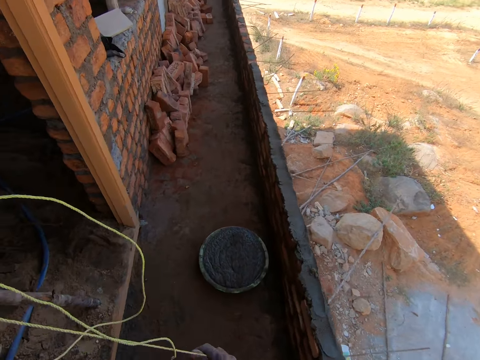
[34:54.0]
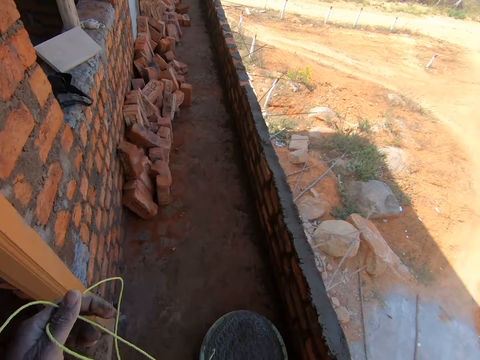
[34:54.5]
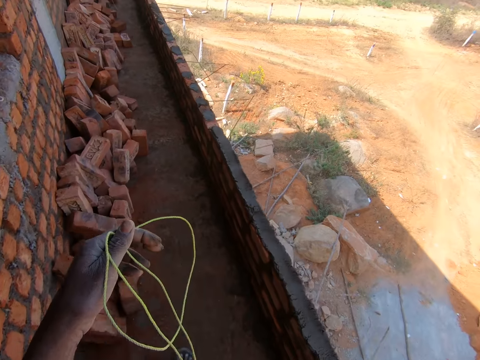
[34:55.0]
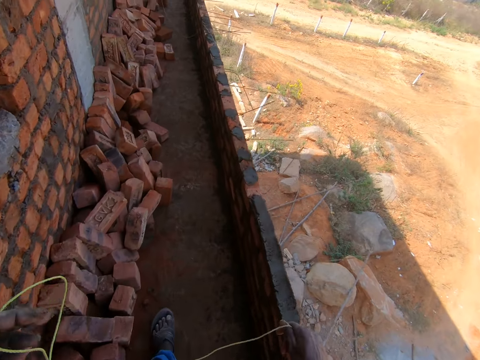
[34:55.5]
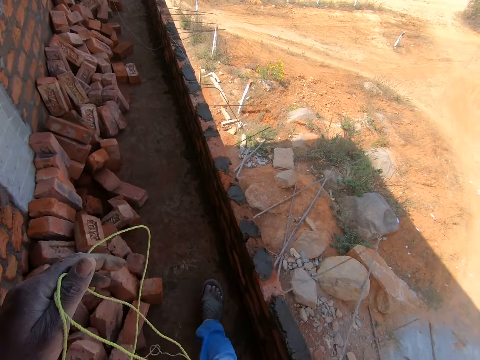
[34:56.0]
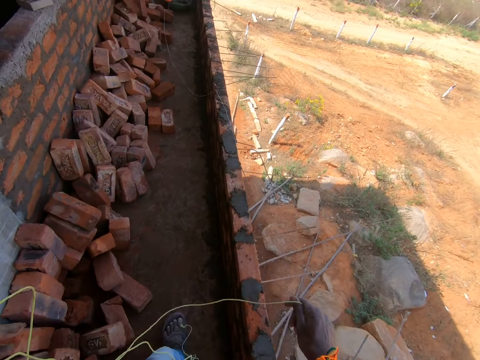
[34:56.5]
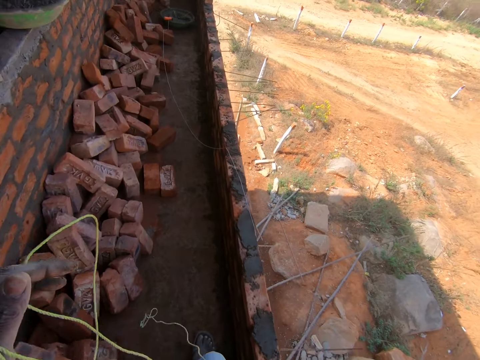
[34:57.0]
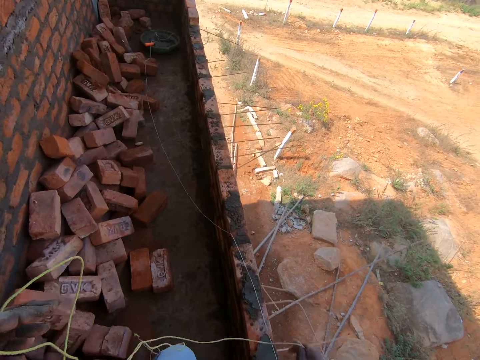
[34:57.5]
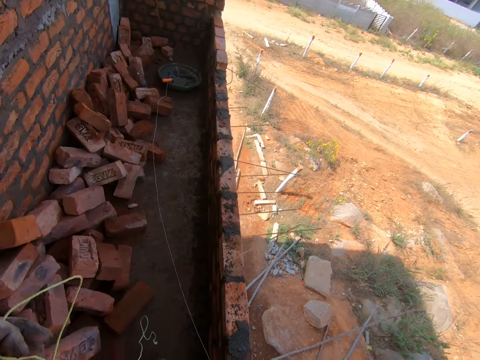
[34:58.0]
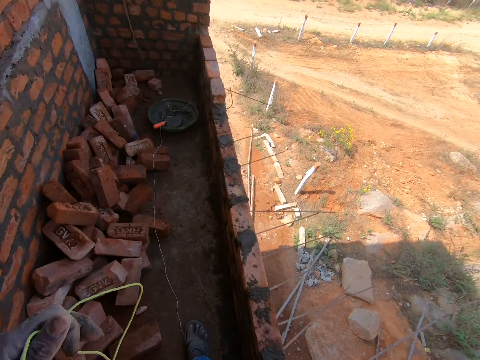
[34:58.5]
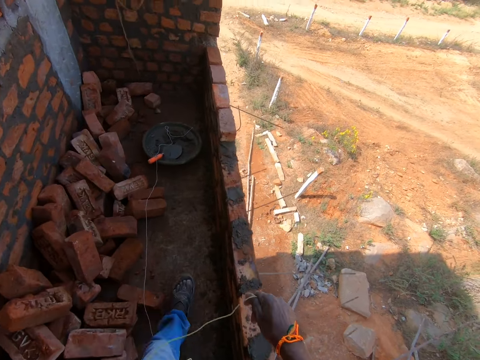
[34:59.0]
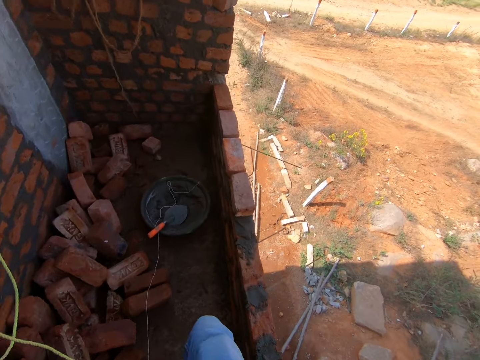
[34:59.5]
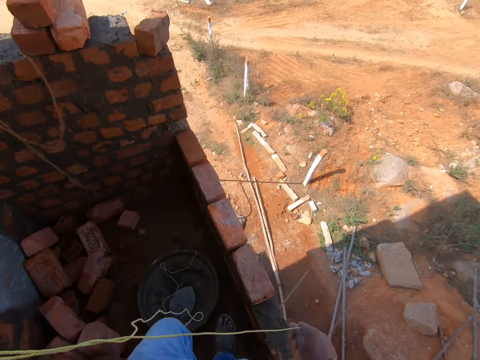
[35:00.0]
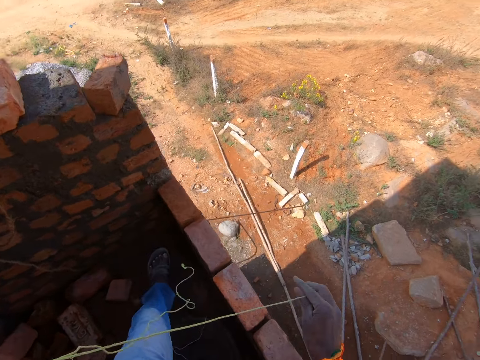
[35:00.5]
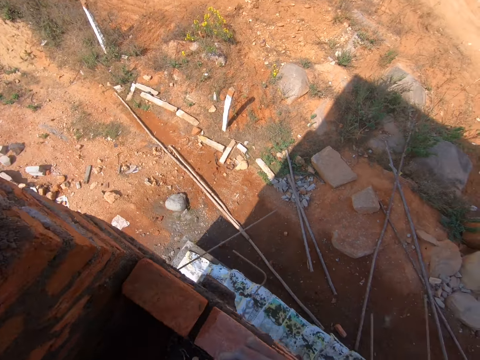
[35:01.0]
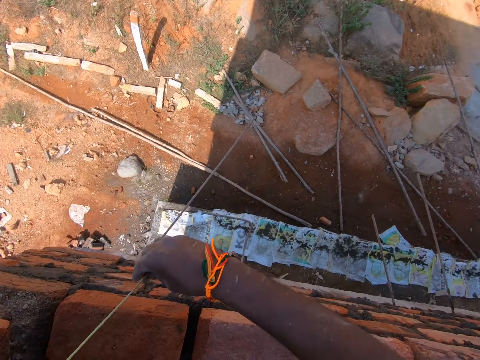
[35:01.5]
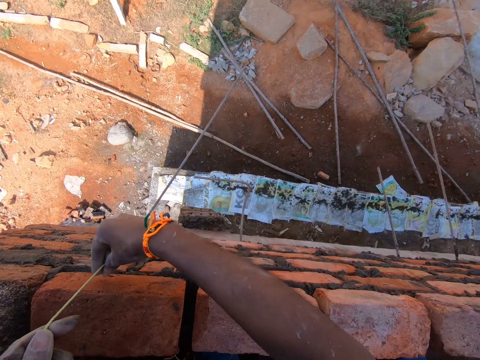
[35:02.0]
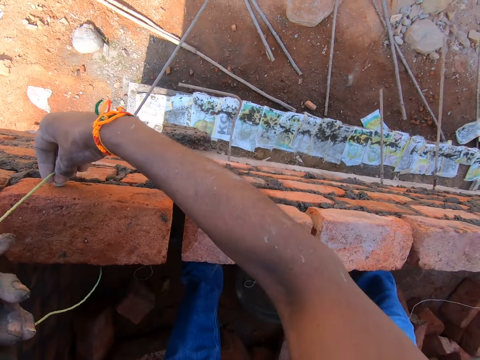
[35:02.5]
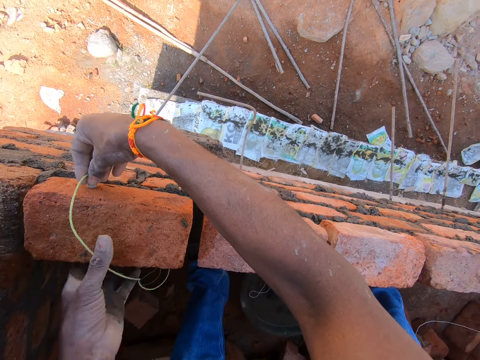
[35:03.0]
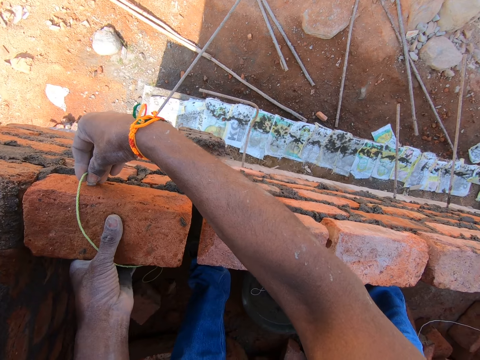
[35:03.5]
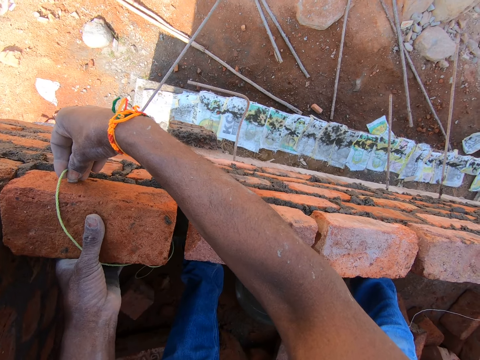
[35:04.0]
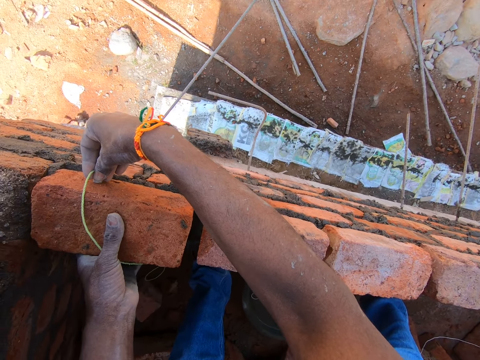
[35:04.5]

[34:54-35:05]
The camera wearer measures the stone using the plumb bob. They adjust the stone.

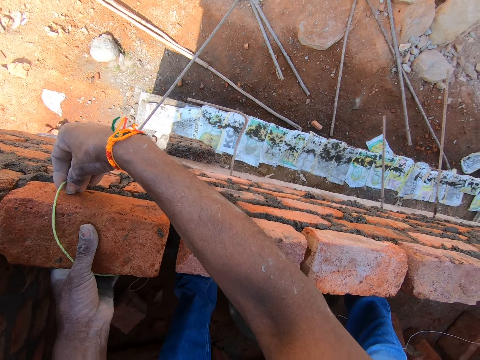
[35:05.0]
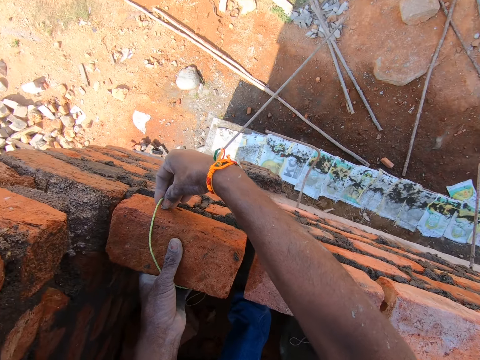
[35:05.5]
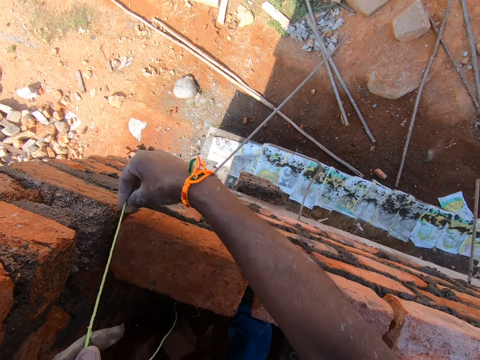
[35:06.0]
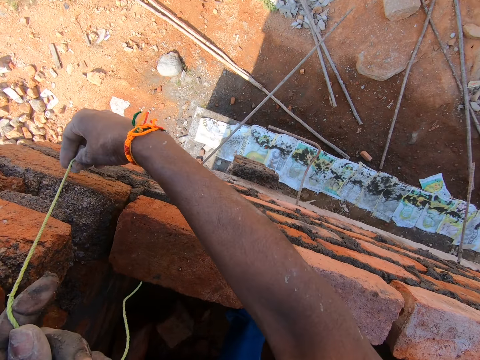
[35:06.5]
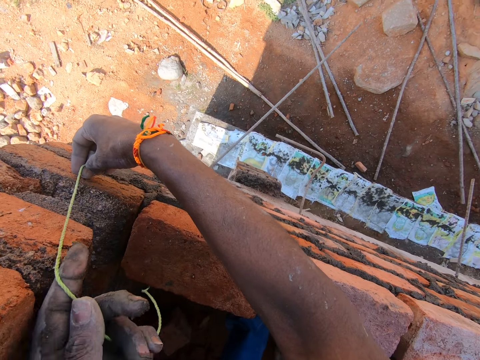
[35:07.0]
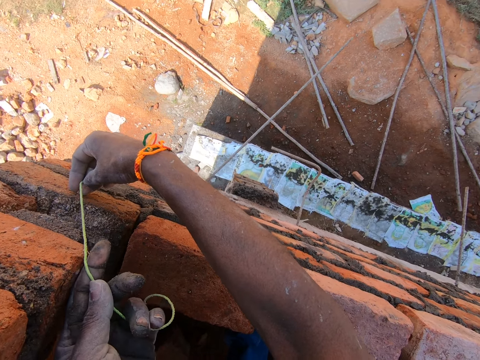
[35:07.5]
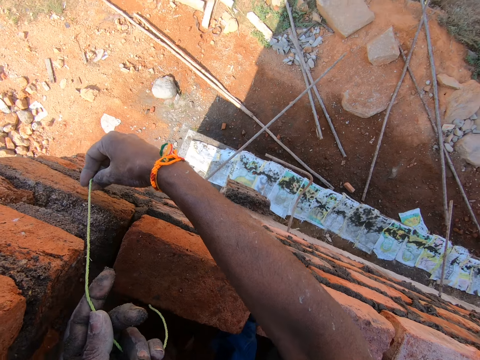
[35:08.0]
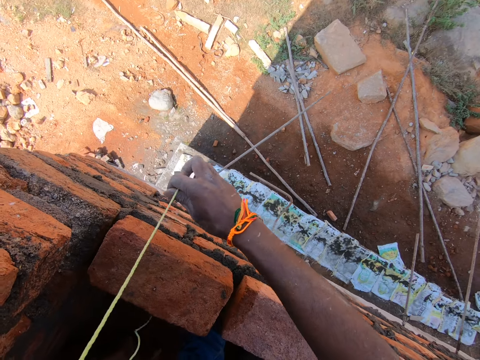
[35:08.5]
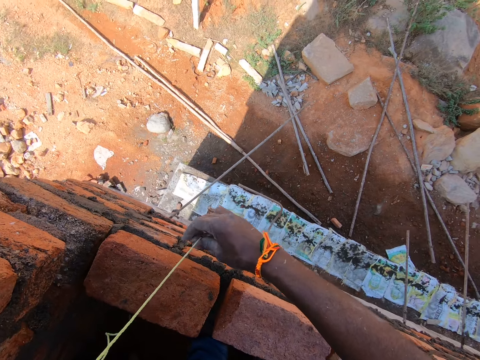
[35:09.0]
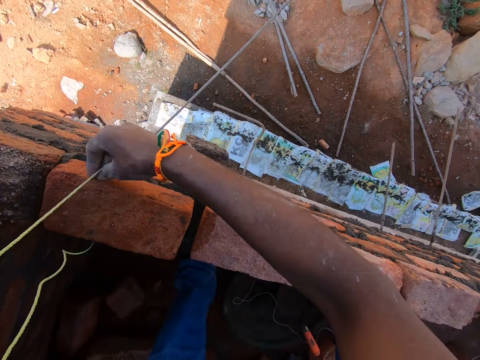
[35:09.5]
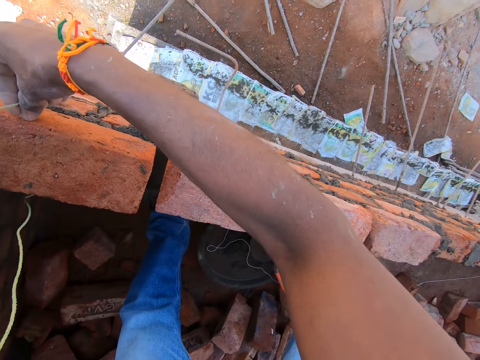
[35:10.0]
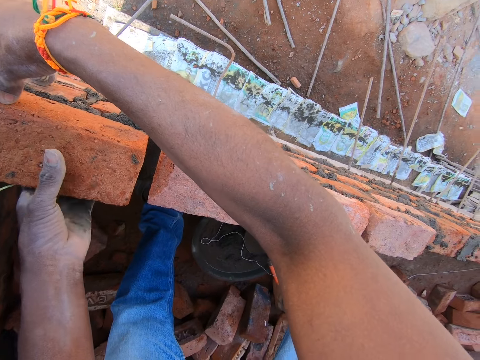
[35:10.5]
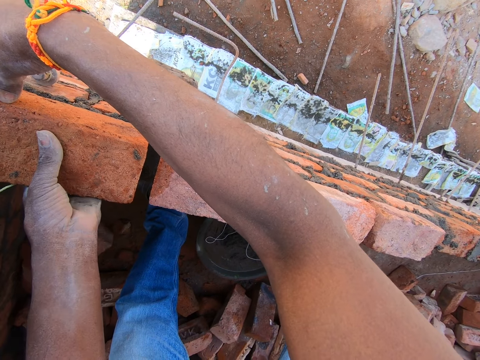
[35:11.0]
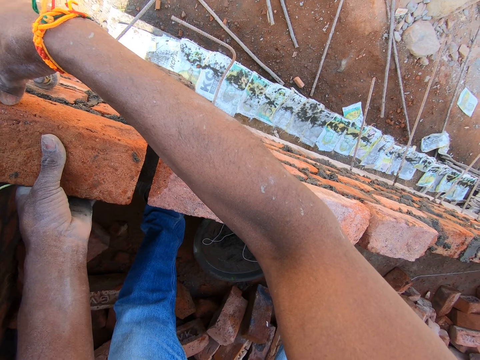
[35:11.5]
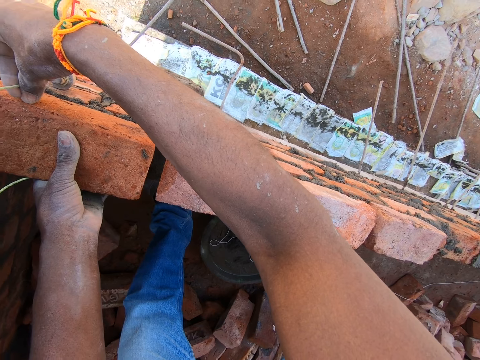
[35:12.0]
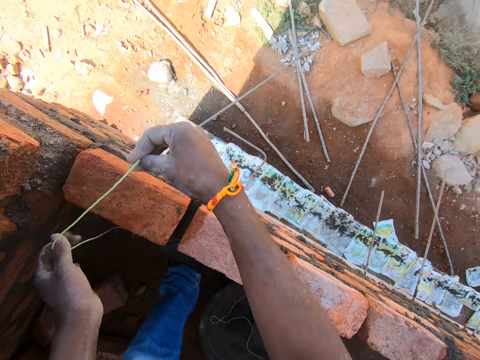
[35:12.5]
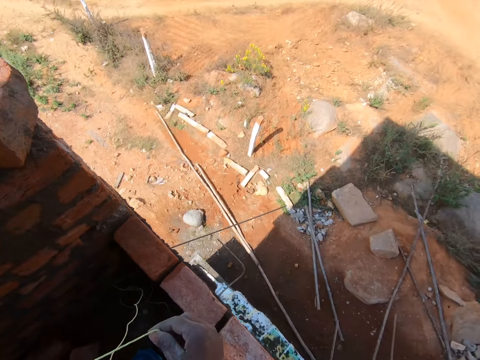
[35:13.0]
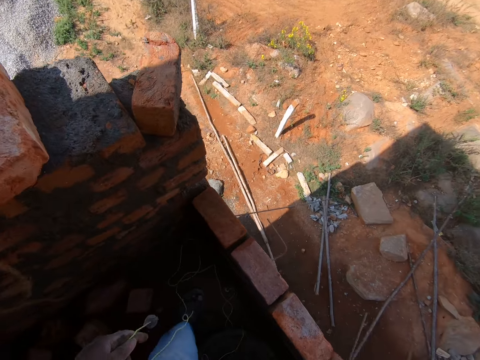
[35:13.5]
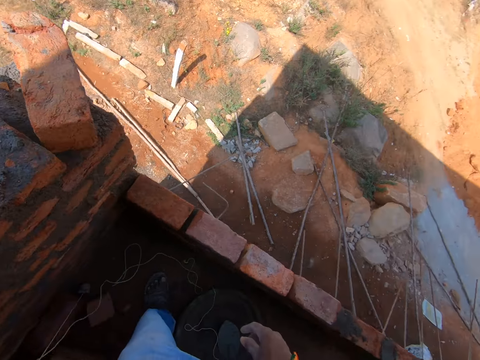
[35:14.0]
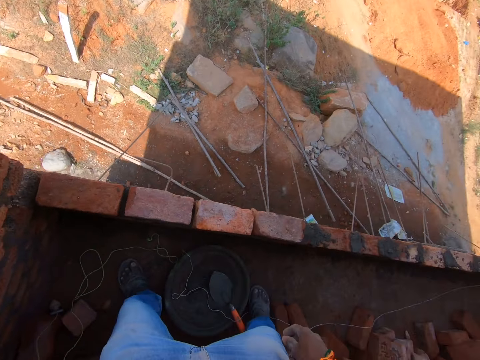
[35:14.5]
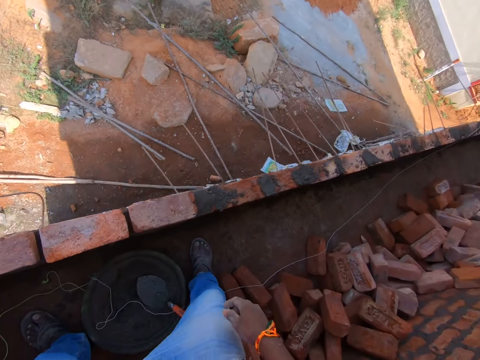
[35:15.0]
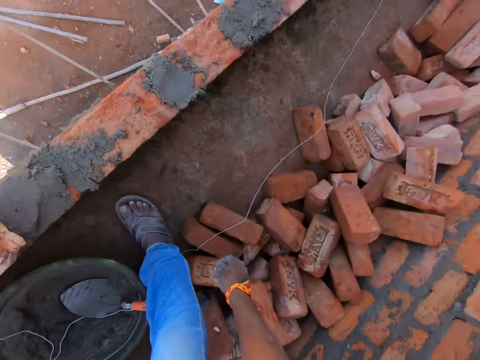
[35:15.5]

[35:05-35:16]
The camera wearer measures the stone using the plumb bob. They adjust the stone. They place the plumb bob on the floor.
